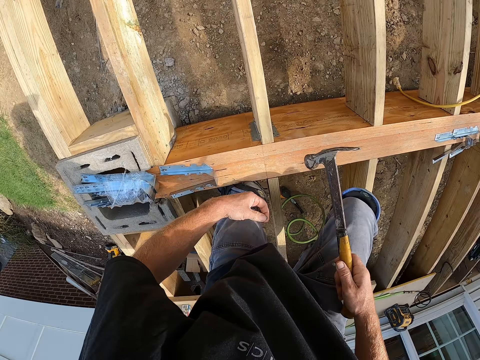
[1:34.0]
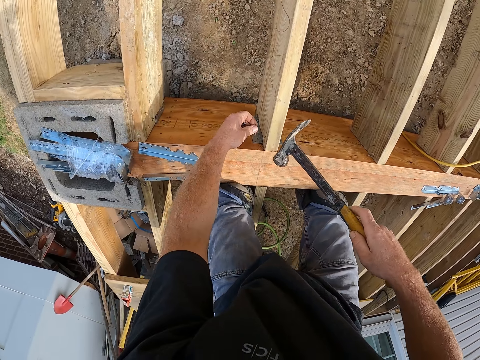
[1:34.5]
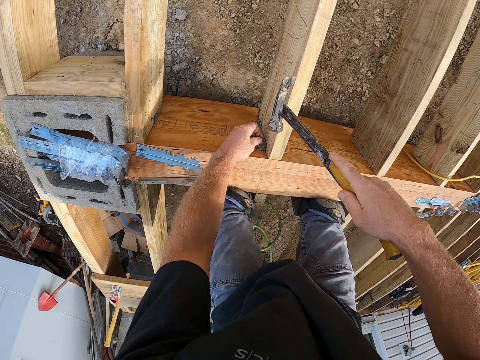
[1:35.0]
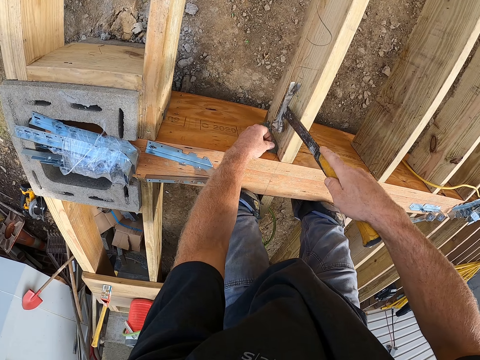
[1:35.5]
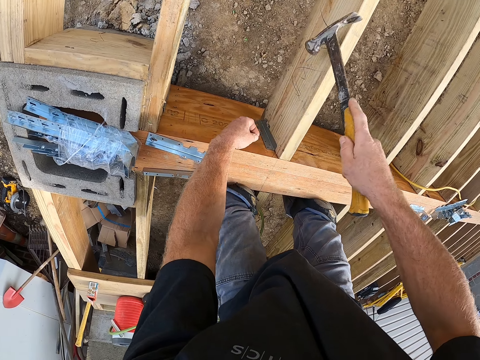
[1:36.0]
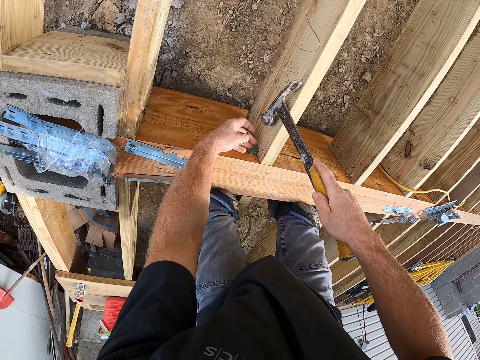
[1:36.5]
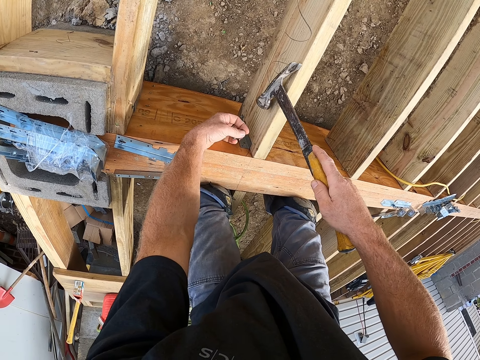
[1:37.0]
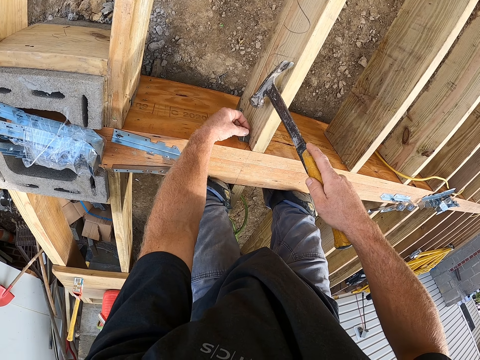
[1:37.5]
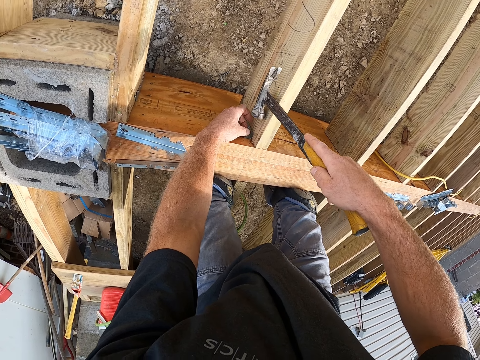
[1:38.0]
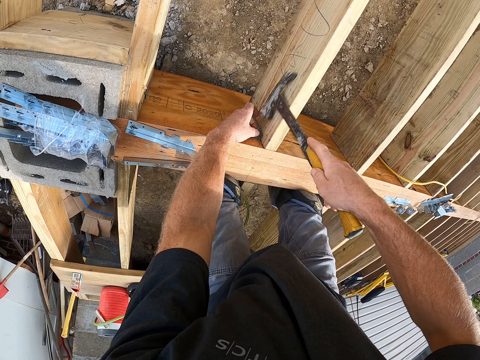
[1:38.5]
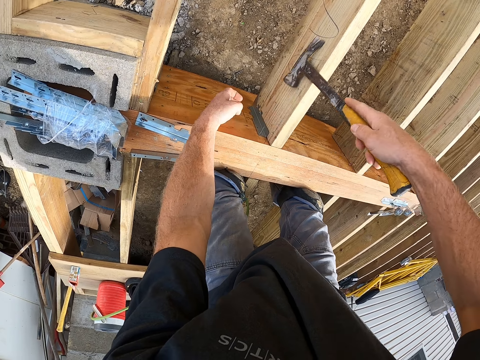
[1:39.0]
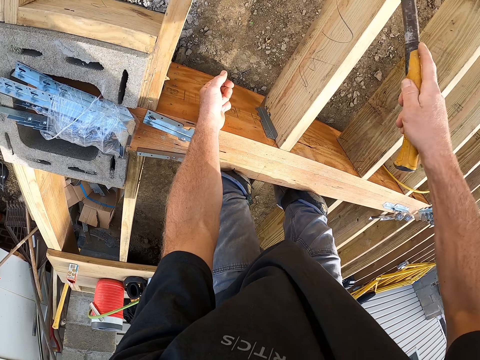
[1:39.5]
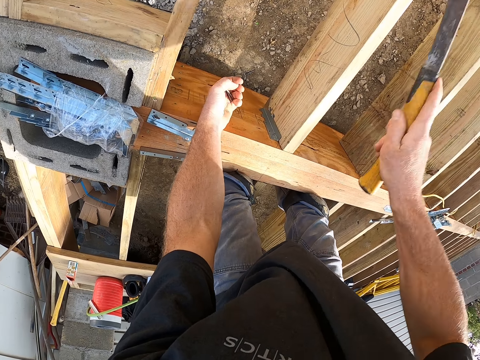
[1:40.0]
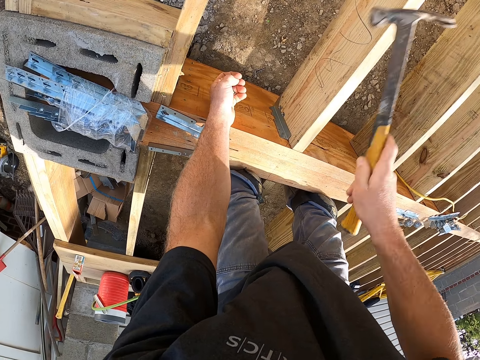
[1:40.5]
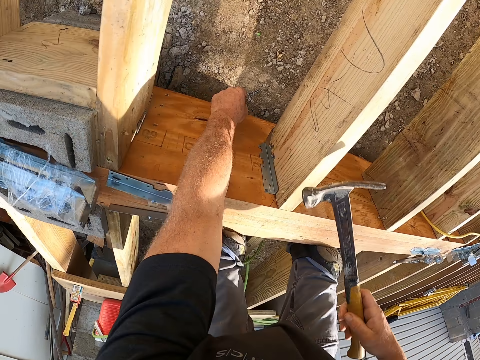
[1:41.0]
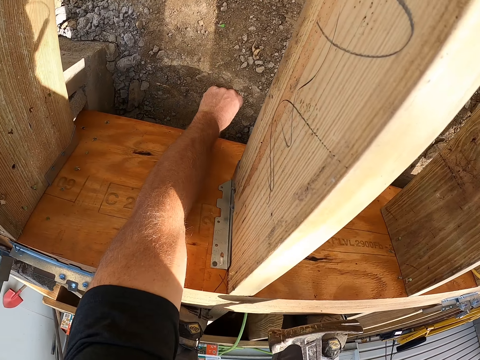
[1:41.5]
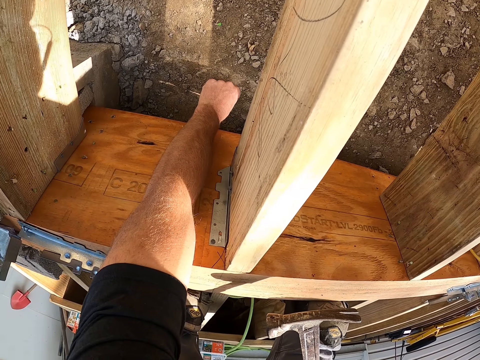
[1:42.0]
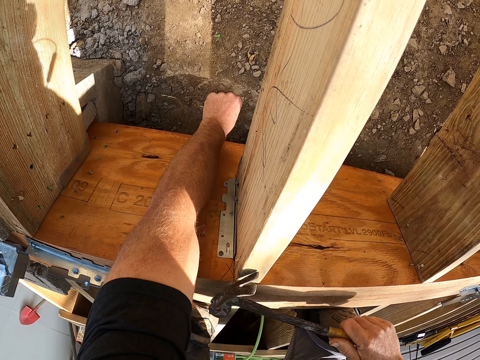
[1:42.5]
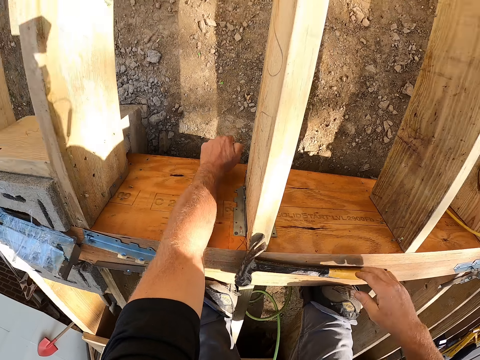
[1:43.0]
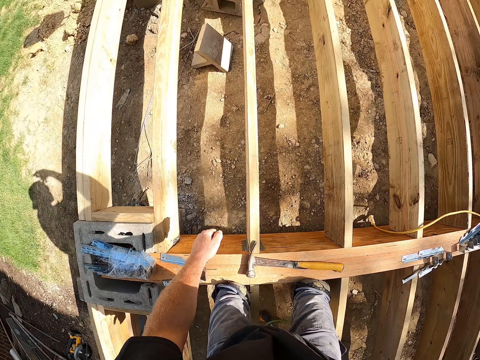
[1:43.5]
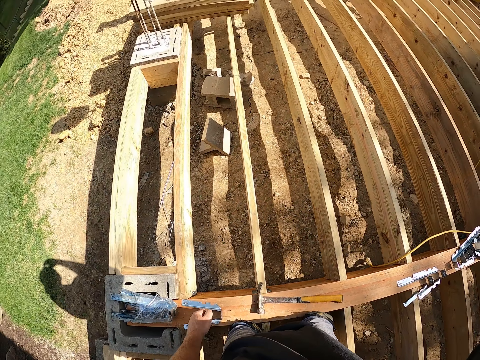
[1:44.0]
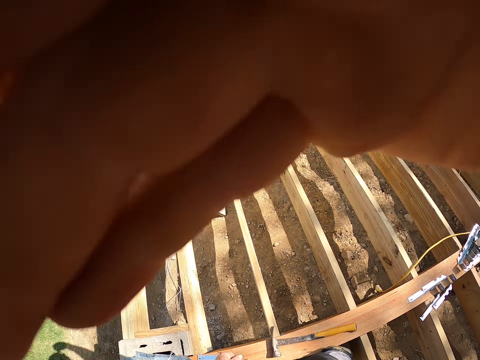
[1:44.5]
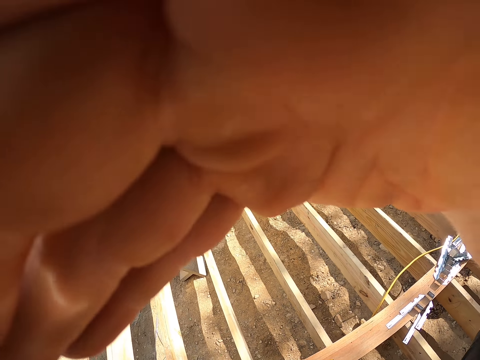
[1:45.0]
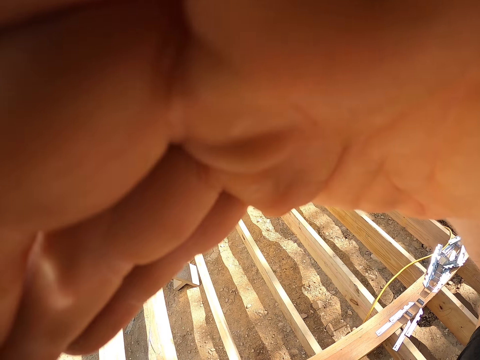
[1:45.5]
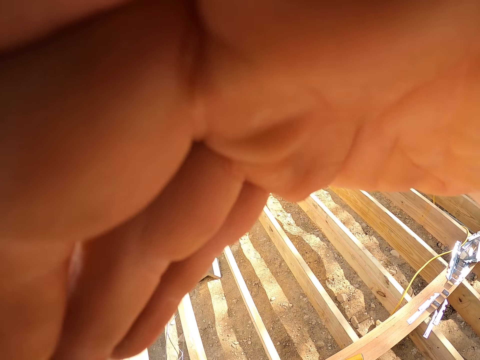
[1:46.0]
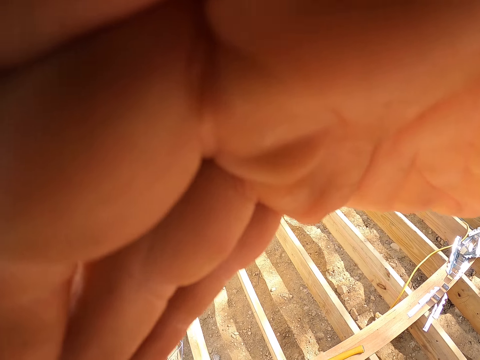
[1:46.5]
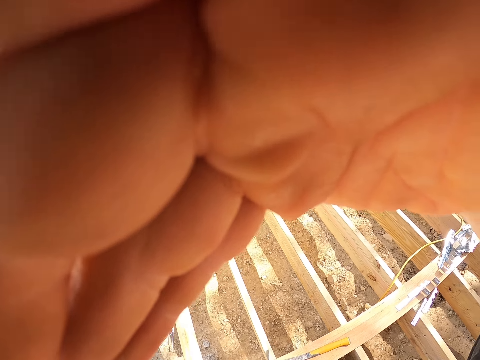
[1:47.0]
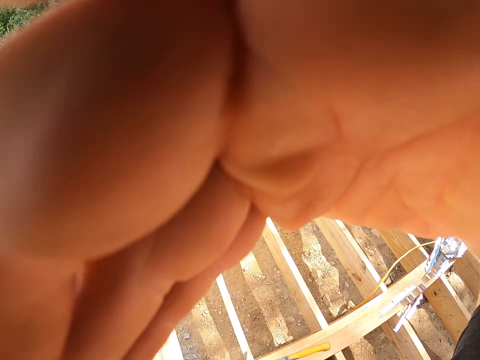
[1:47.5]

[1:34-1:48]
The camera wearer moves his leg. He puts the nail on the wooden frame and hits the nail with the hammer. He puts the nail on the wooden frame and hits the nail with the hammer. He takes the nail on the ground, puts down the hammer, holds something, and touches his face.

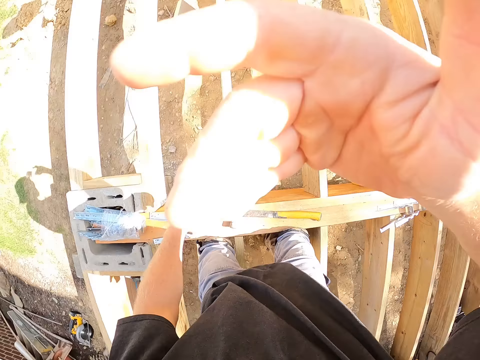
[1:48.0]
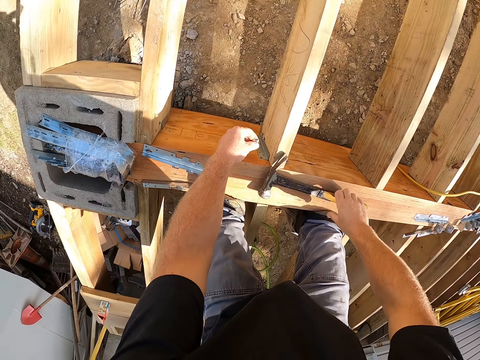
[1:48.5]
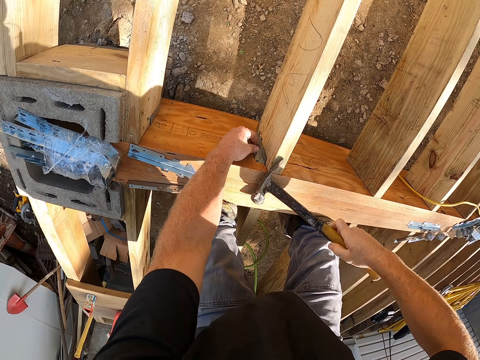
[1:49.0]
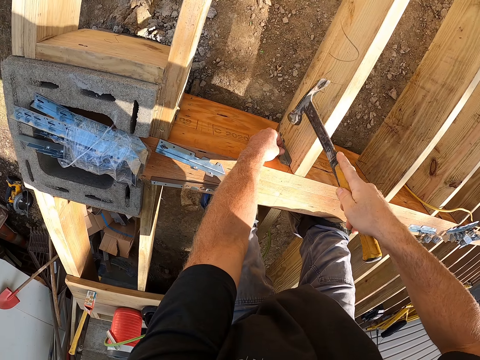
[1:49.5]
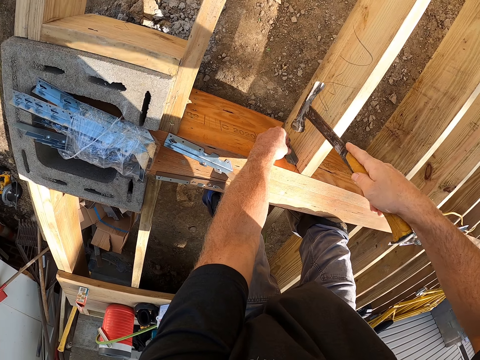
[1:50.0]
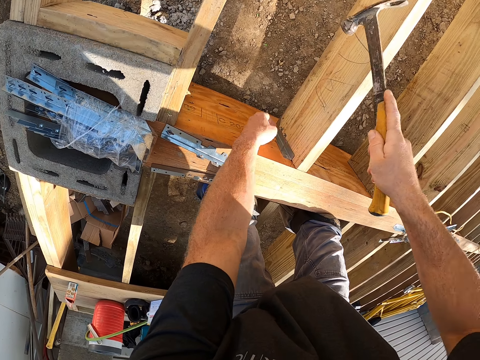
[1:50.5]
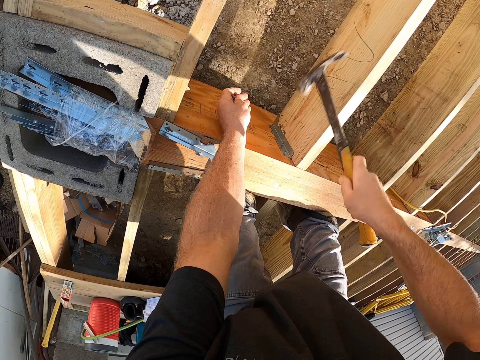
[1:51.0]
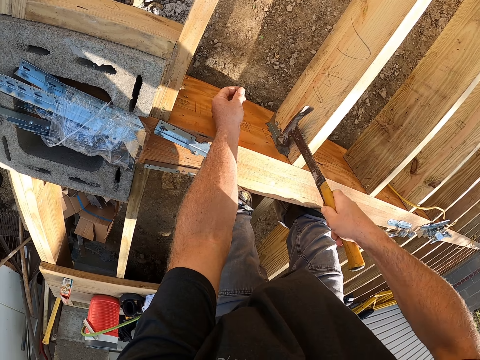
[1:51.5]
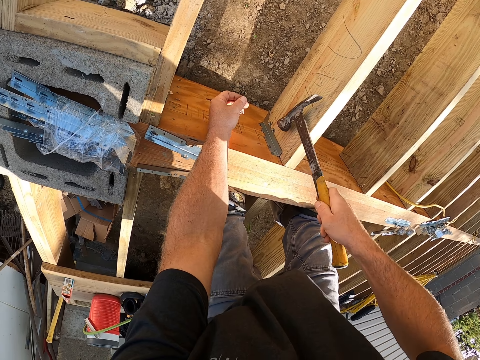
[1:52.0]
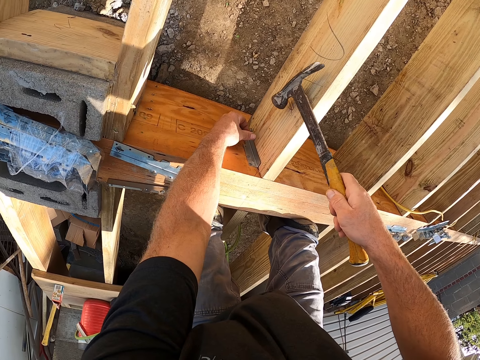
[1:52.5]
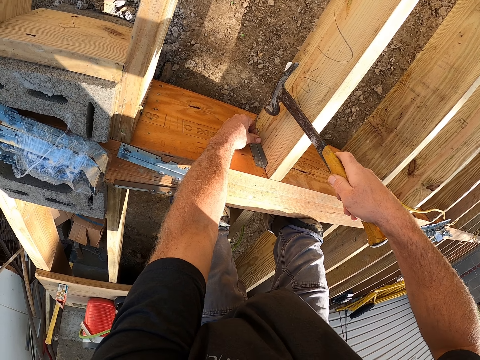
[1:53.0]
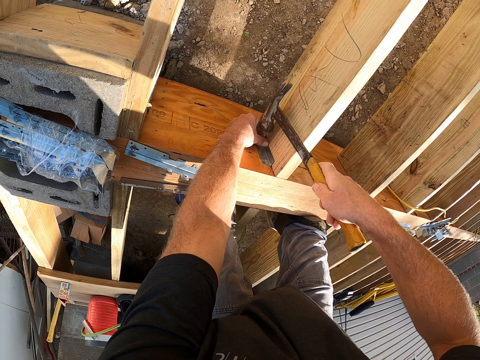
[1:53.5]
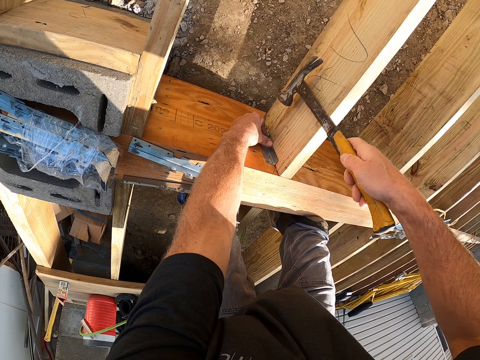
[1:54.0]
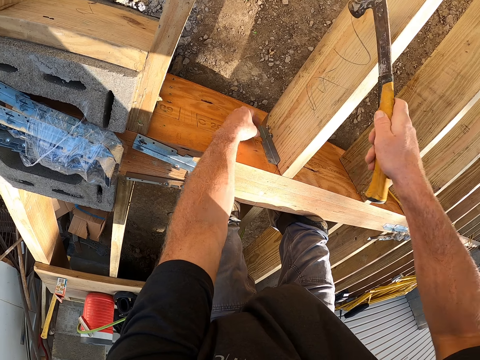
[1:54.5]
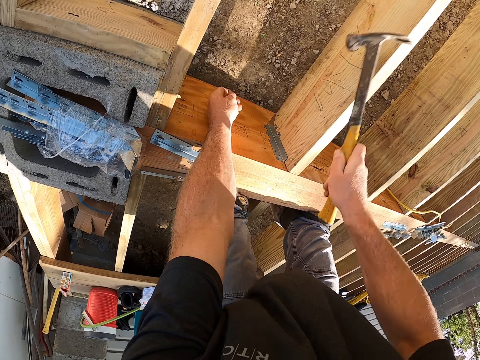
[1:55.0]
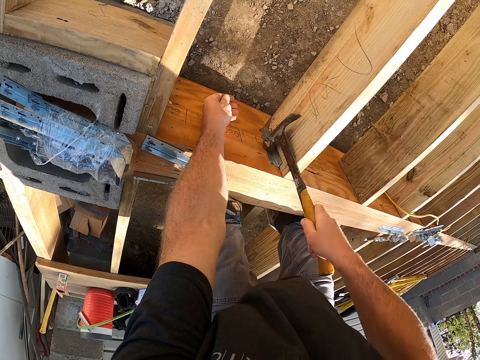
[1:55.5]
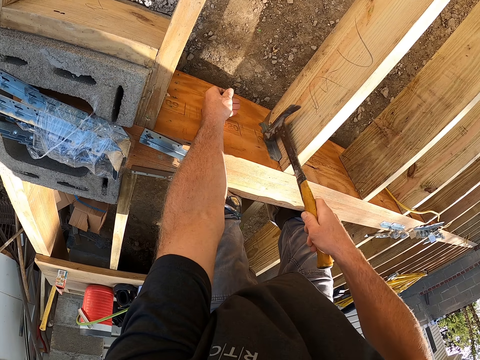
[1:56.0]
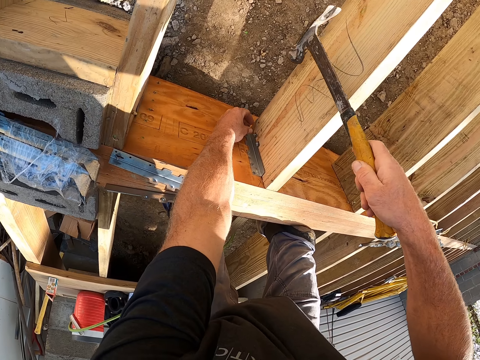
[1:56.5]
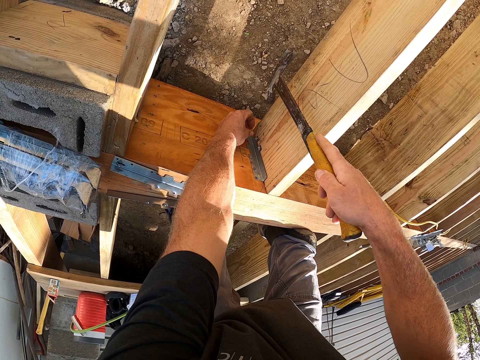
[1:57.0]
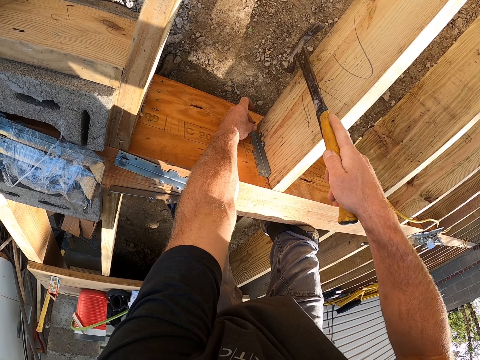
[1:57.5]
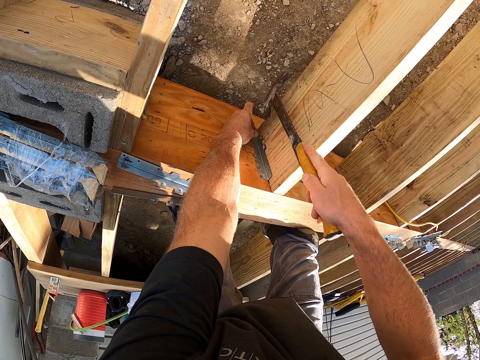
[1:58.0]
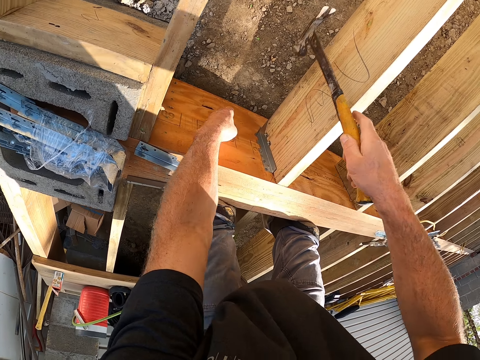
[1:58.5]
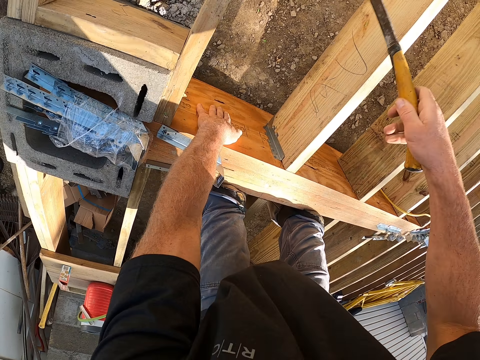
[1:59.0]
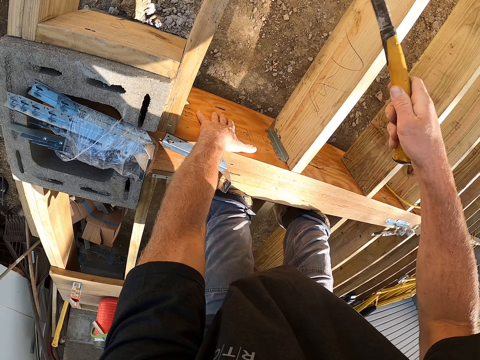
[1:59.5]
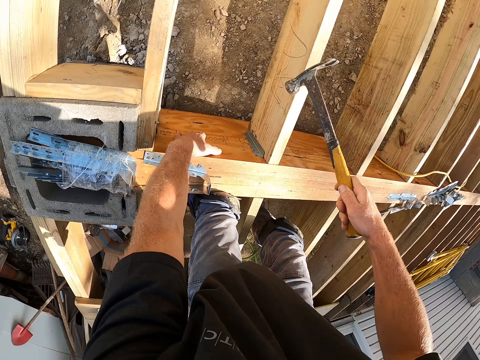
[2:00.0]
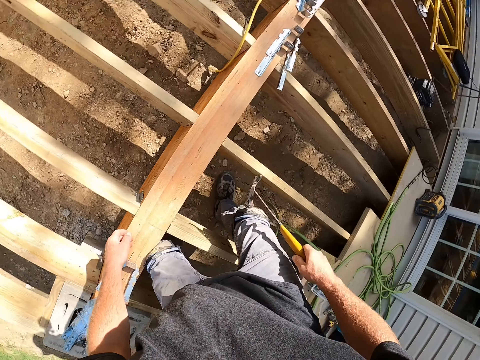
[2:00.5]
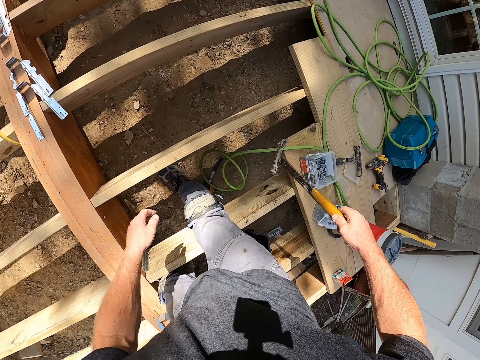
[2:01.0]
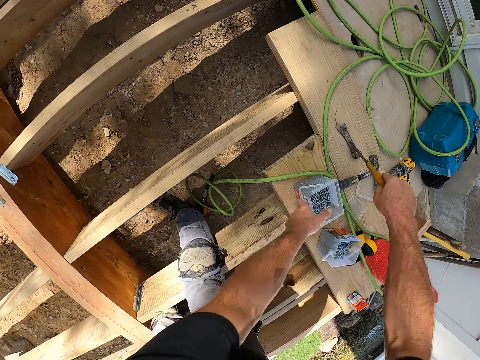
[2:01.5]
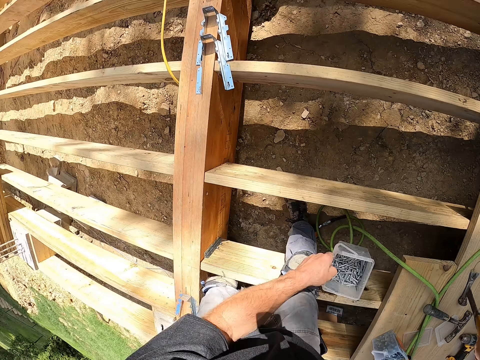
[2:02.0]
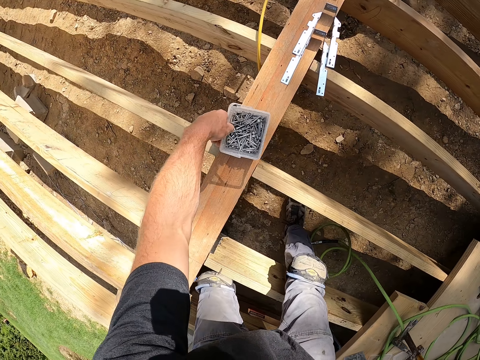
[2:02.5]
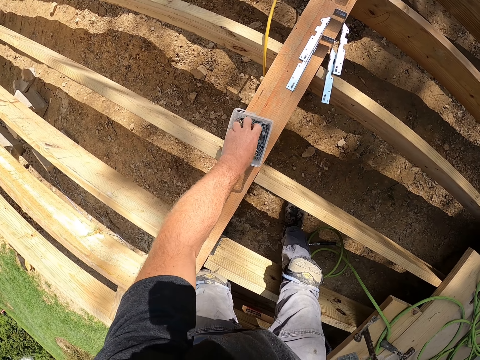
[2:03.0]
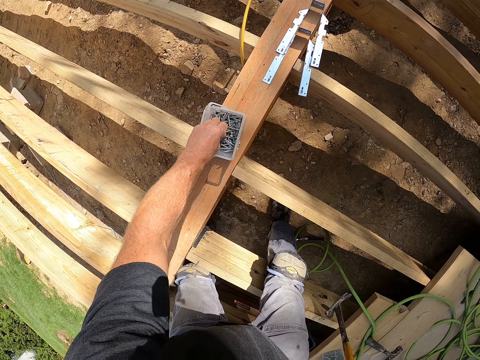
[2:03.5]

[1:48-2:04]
The camera wearer takes the hammer and hits the nail with the hammer. They put the nail on the wooden frame and hit the nail with the hammer. They put the nail on the wooden frame and hit the nail with the hammer. They look around the compound and turn around. They take the nail box, put down the nail box, and take the nails.
